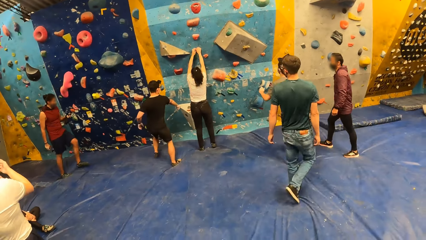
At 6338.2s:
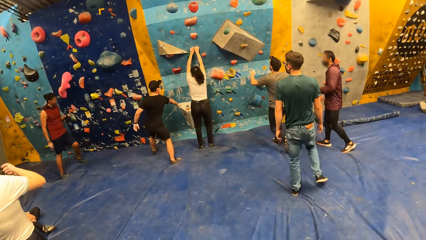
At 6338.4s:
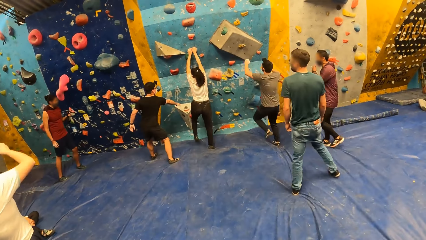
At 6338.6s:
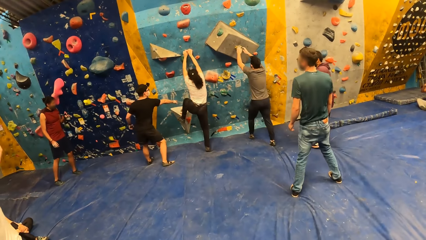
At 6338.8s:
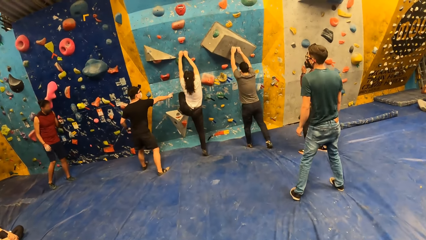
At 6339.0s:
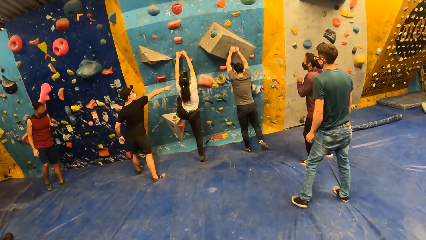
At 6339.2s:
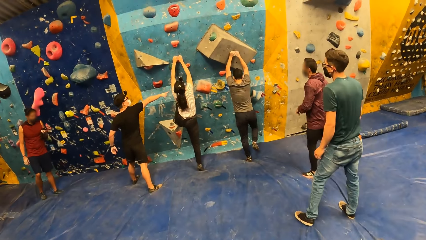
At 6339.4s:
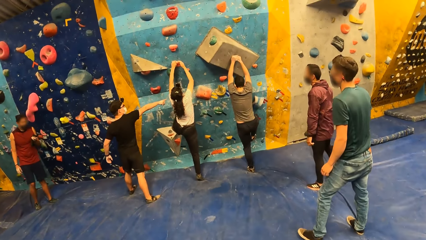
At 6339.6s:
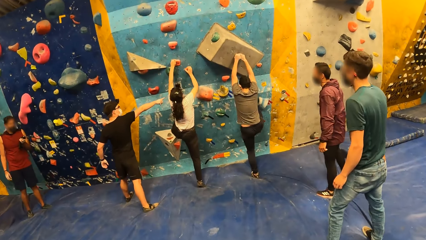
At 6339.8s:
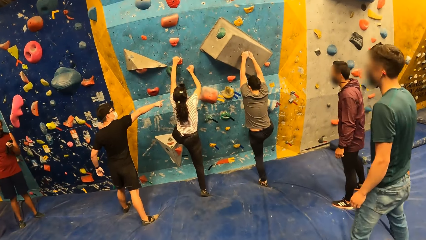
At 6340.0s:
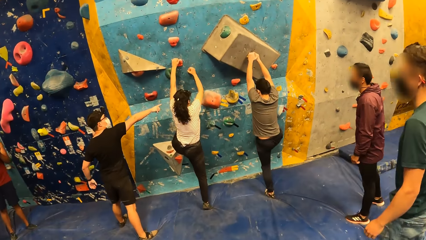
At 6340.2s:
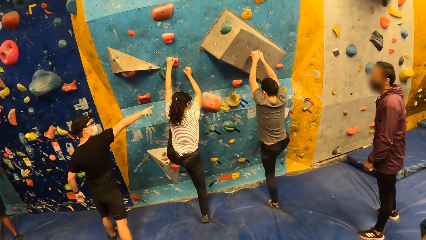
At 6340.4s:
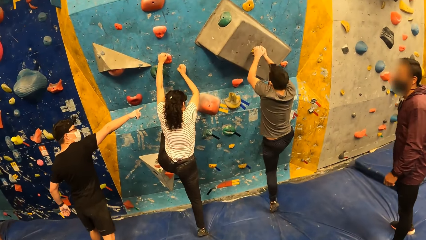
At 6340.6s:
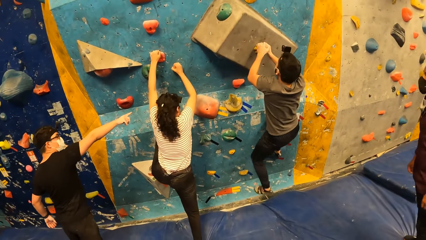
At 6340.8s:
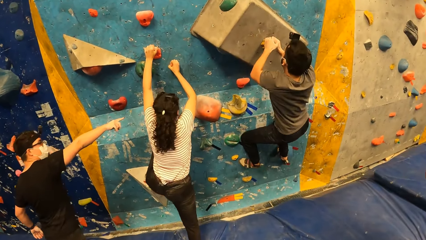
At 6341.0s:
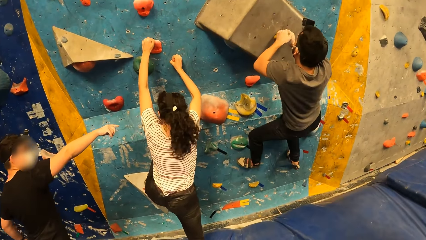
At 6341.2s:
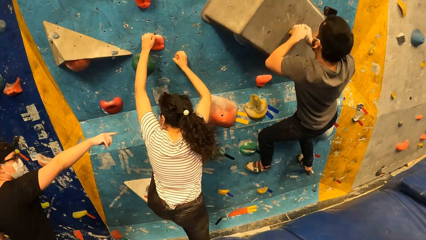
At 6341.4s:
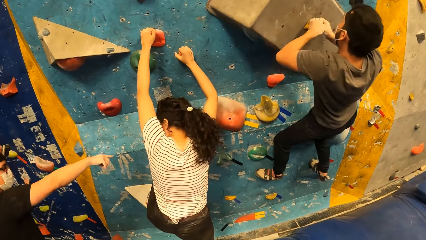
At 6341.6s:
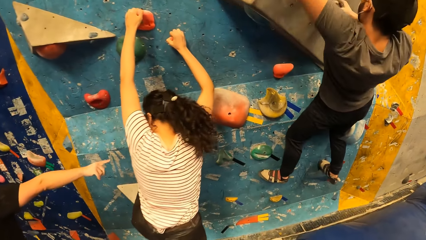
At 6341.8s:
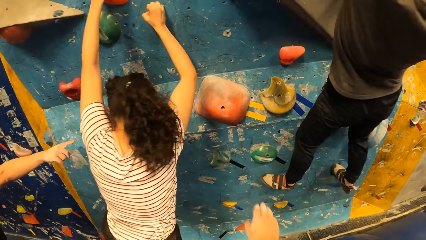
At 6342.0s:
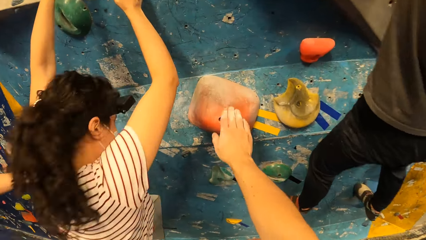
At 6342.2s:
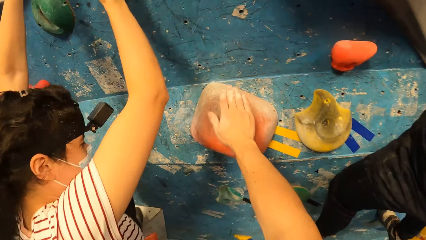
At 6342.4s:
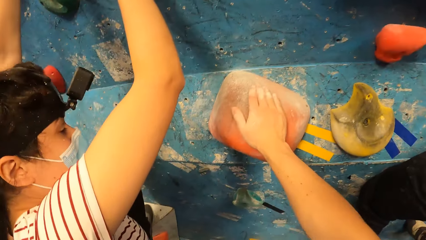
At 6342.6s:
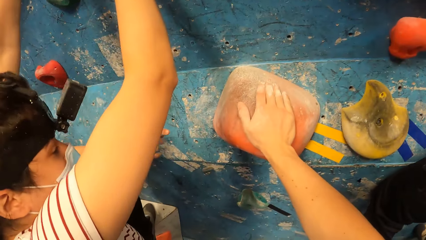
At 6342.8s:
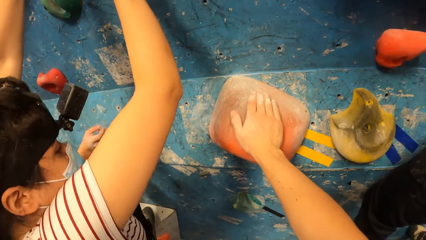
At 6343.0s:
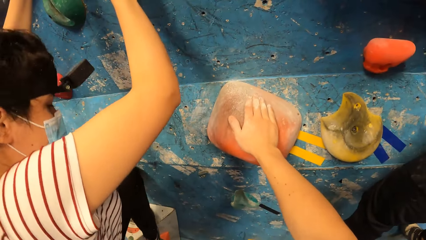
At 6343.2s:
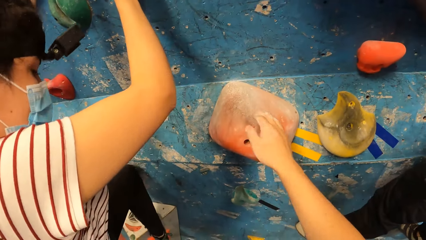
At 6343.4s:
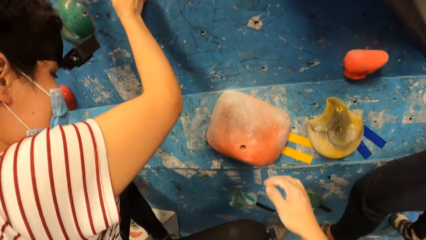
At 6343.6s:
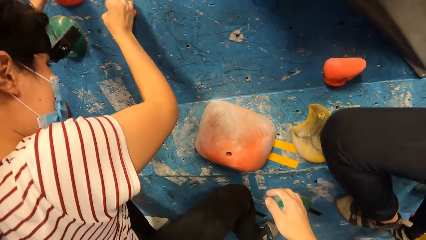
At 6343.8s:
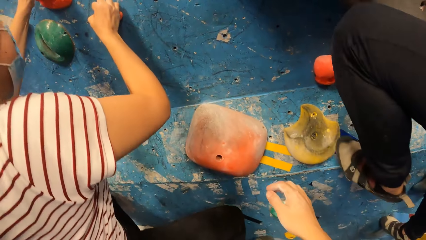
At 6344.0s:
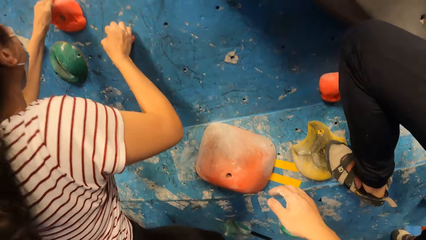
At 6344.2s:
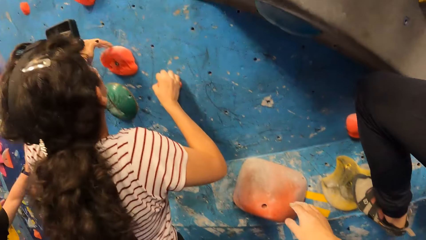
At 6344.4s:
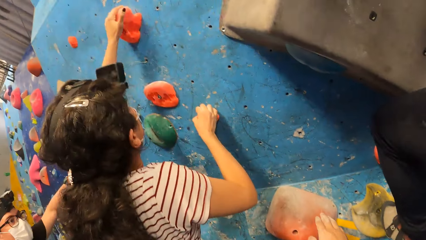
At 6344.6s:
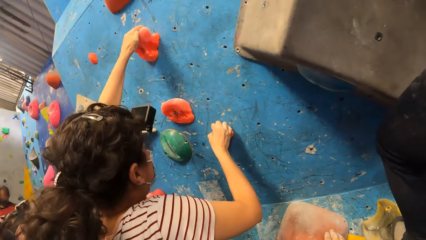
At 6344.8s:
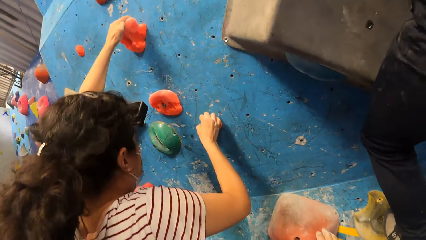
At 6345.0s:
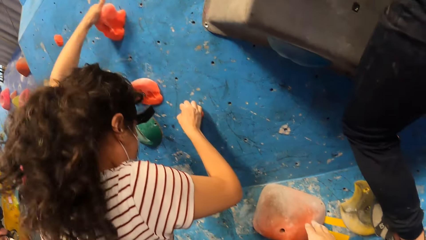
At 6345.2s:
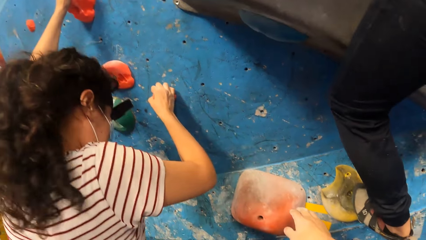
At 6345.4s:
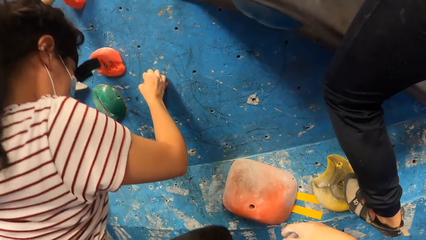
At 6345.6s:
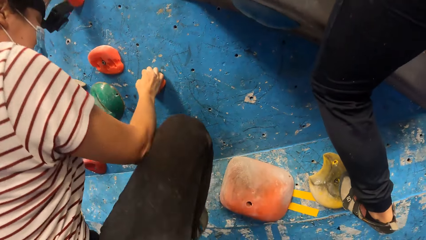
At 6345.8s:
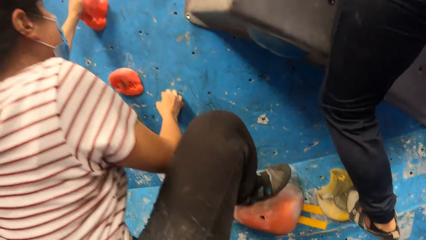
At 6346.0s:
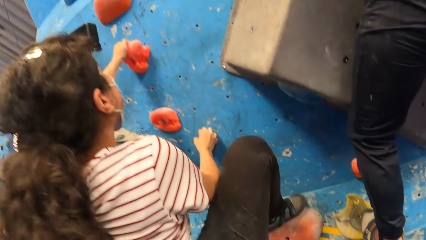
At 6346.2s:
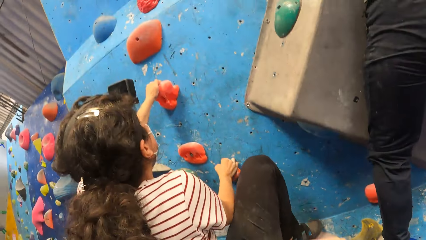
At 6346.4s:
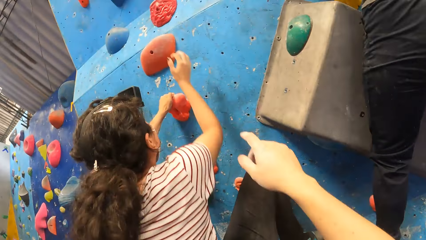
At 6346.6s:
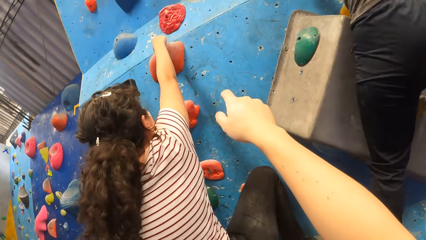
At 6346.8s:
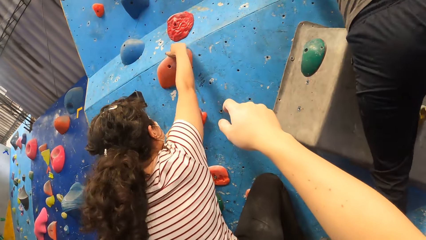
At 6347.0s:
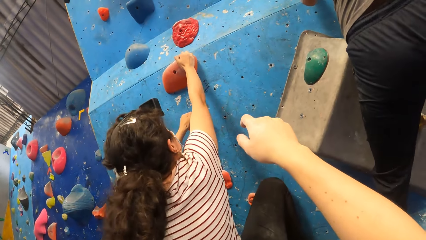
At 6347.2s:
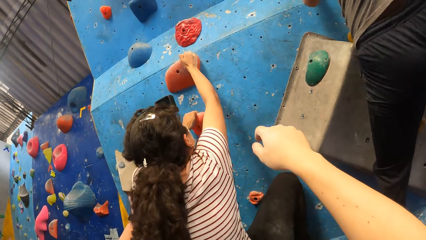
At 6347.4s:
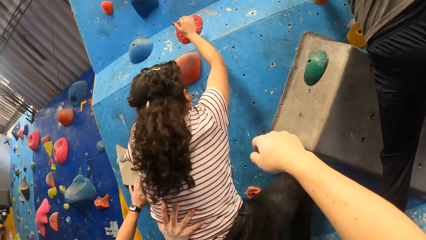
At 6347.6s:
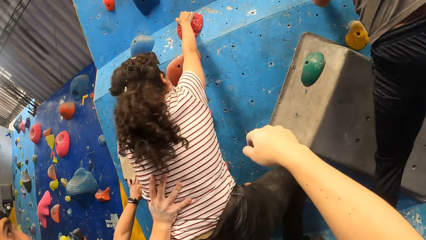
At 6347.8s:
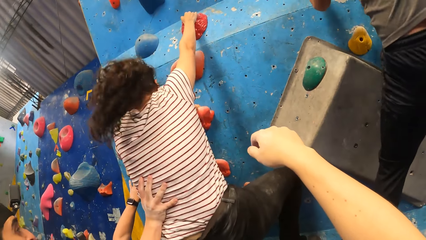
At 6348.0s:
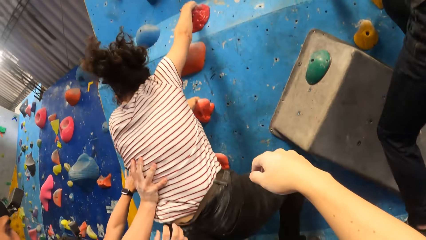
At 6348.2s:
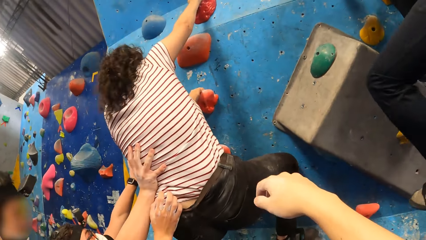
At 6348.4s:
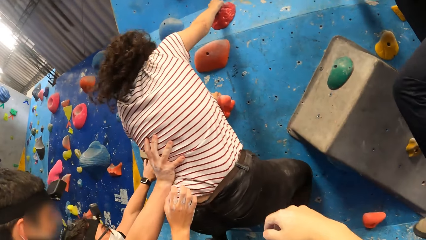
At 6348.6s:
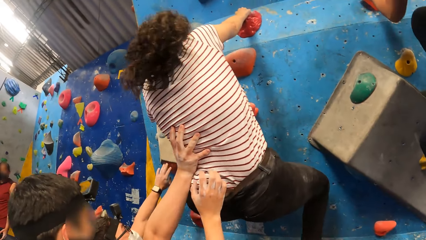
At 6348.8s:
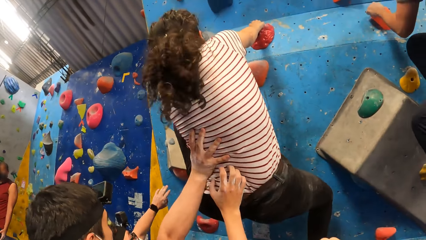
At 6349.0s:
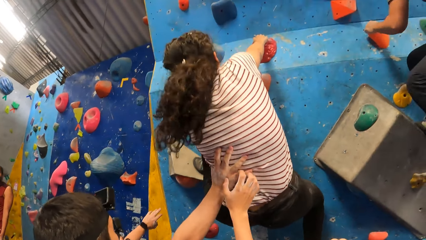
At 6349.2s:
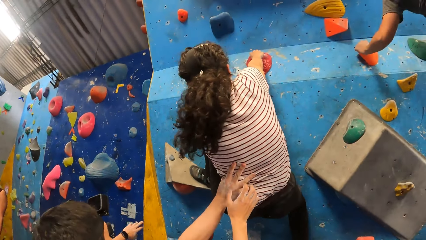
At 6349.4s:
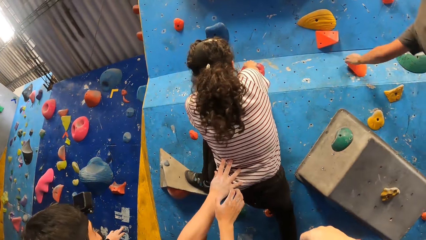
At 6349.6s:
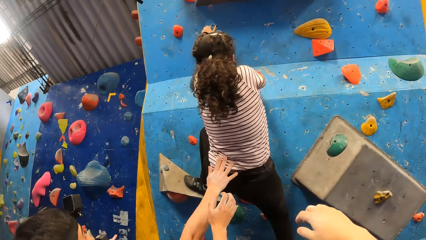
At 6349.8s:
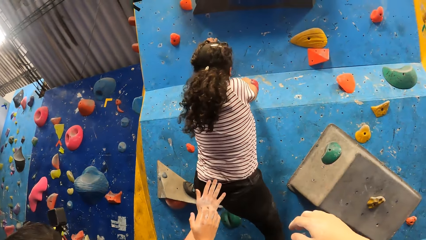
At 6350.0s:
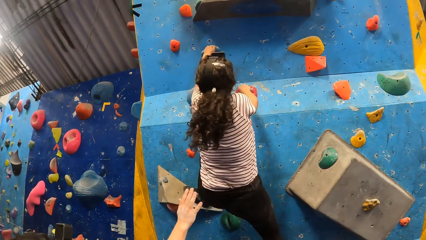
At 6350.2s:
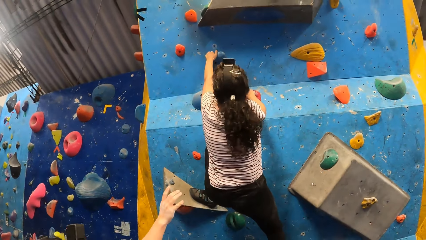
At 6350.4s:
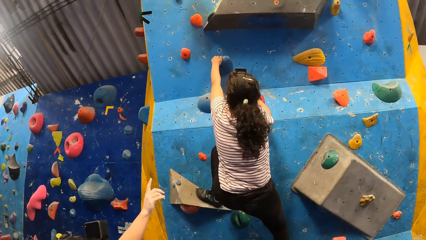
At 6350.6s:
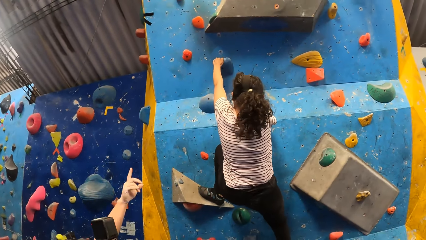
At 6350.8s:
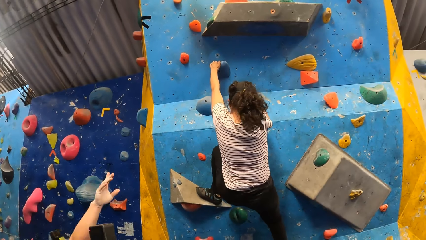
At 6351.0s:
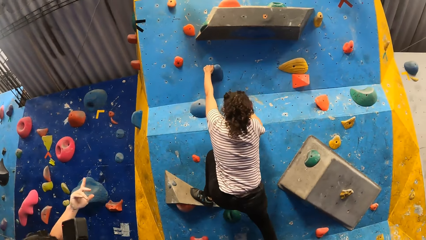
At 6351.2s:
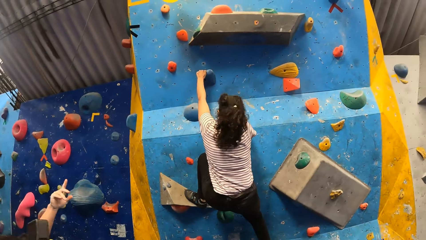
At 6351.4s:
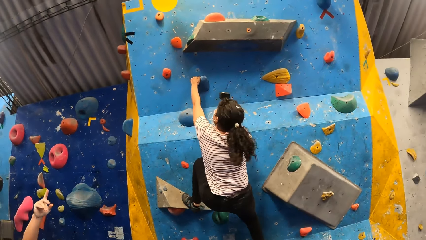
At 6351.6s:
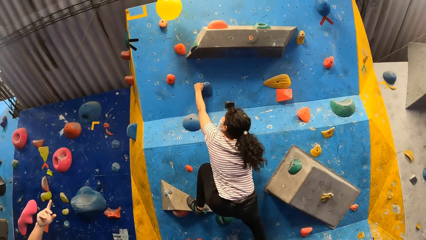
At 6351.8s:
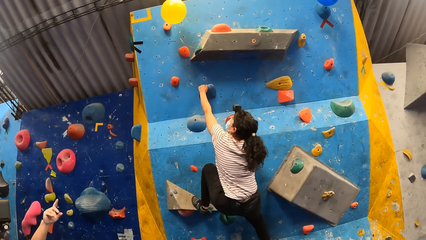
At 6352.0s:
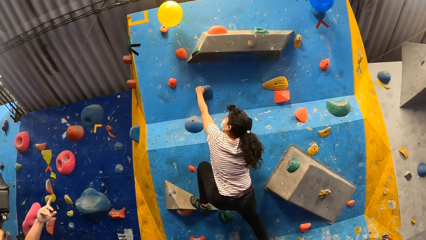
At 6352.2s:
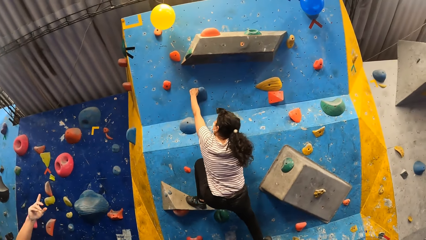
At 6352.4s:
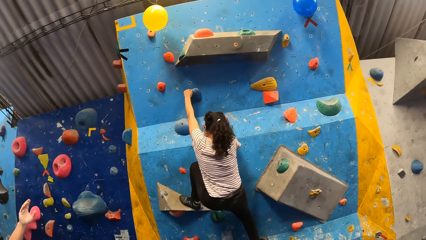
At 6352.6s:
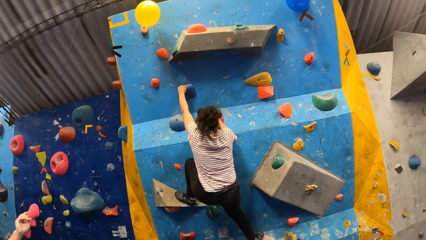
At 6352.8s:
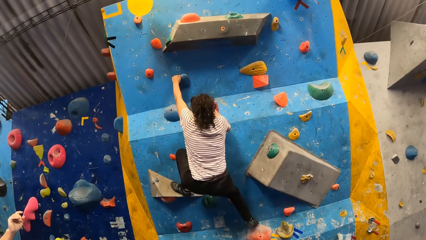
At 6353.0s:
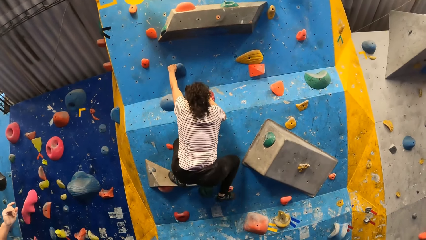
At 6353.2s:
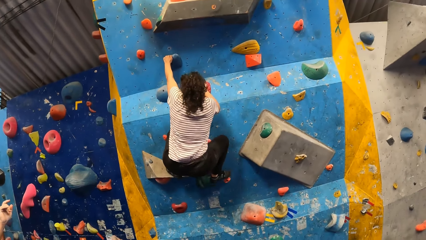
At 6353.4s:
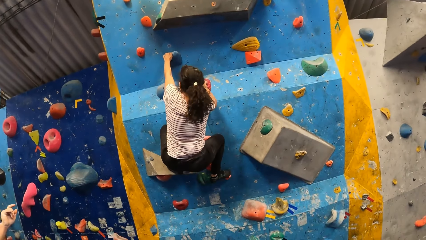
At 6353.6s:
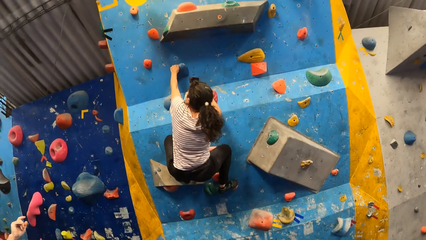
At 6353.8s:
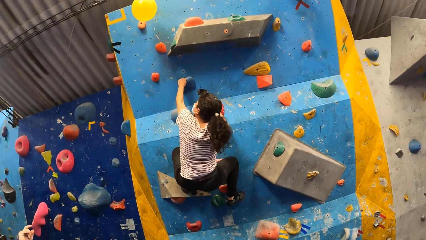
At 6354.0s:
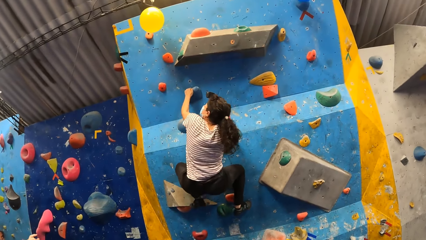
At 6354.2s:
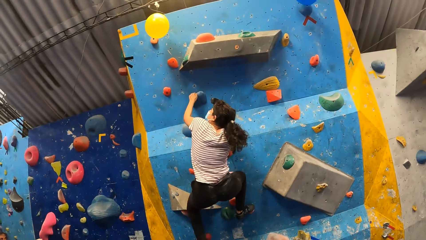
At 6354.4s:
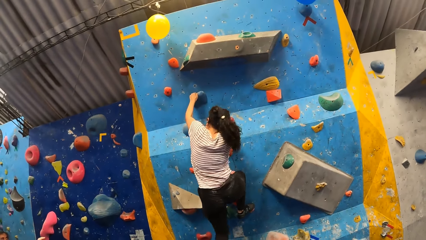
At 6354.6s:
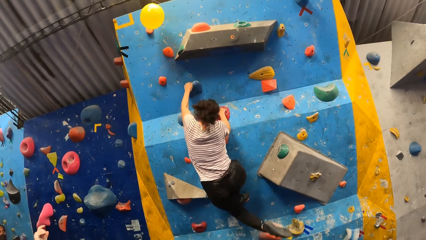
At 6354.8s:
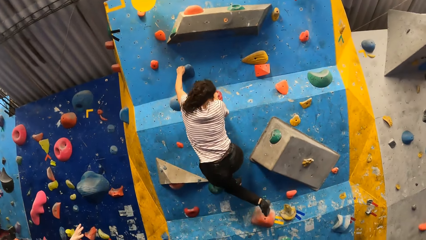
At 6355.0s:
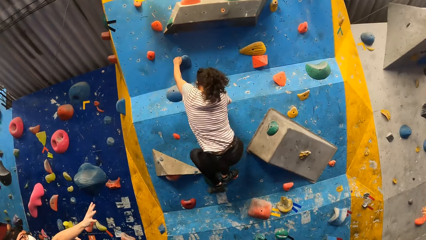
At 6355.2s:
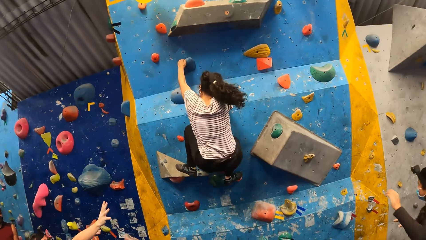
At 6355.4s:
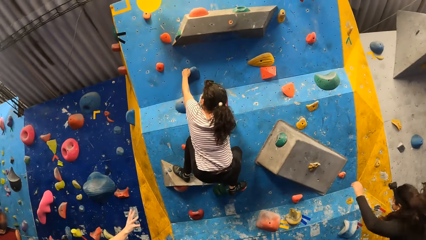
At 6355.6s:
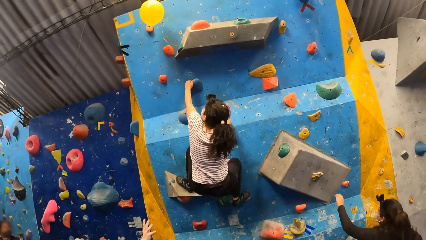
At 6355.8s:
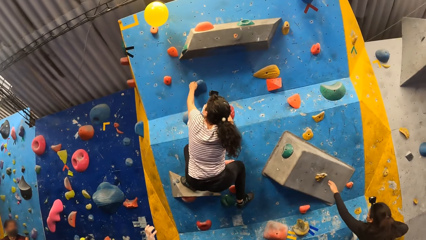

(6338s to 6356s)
The woman climbs the wall with both hands. A man points to the wall. The camera wearer walks towards the woman in the house. He touches the wall with his right hand and holds something. The woman climbs the wall with both hands. The man pushes the woman with his right hand. The camera wearer stands in the house.
